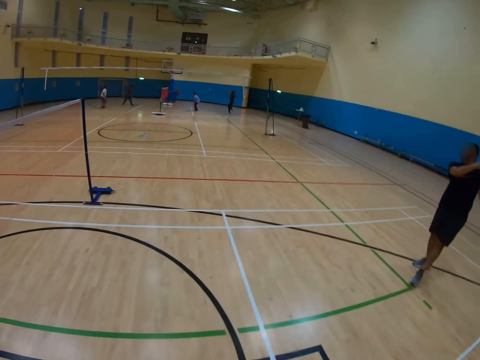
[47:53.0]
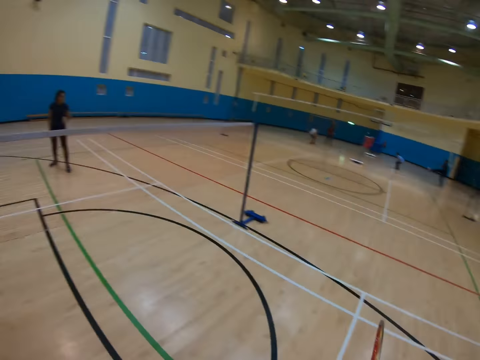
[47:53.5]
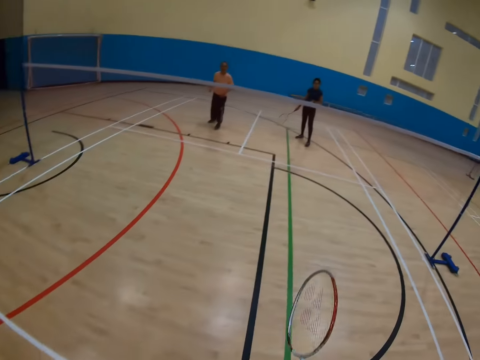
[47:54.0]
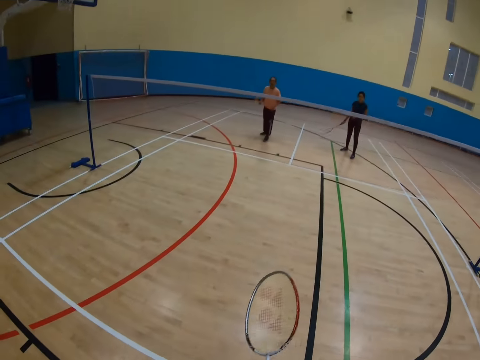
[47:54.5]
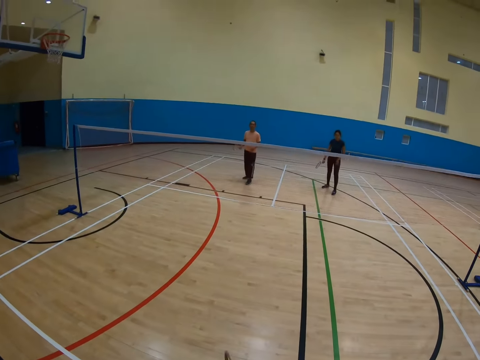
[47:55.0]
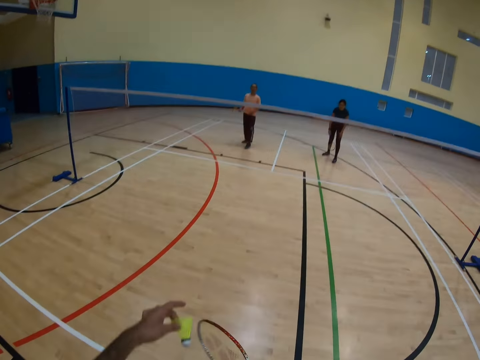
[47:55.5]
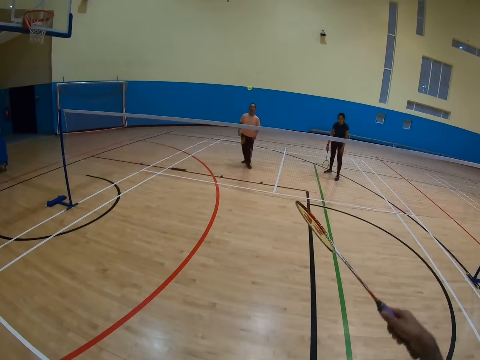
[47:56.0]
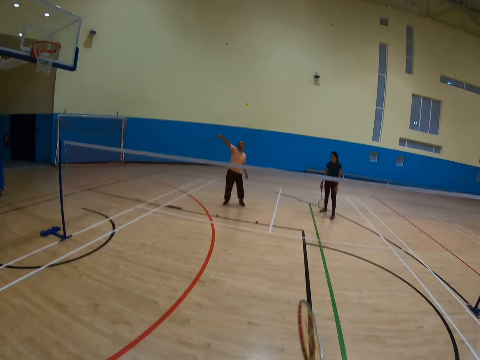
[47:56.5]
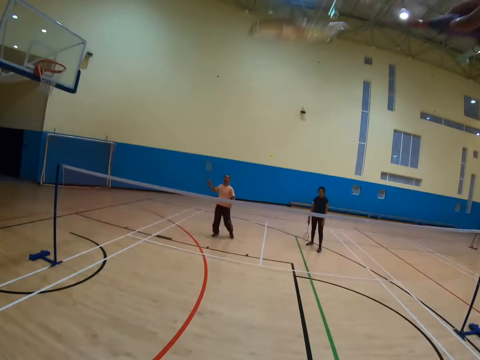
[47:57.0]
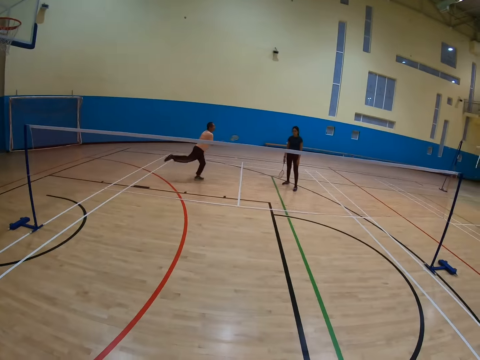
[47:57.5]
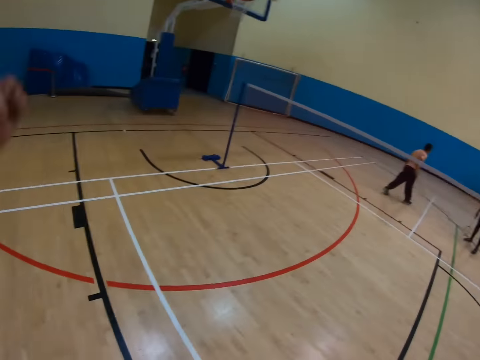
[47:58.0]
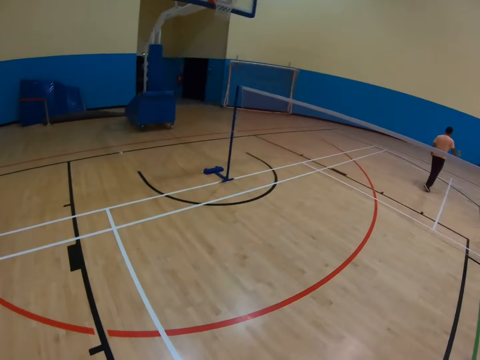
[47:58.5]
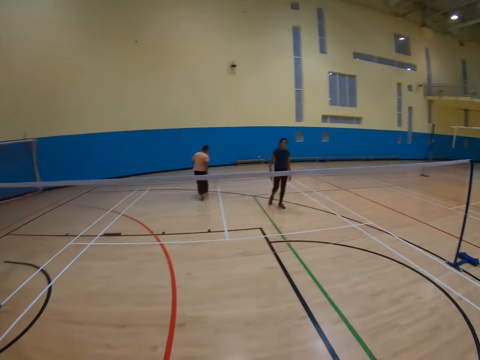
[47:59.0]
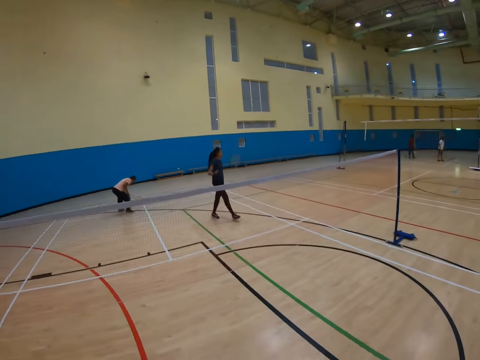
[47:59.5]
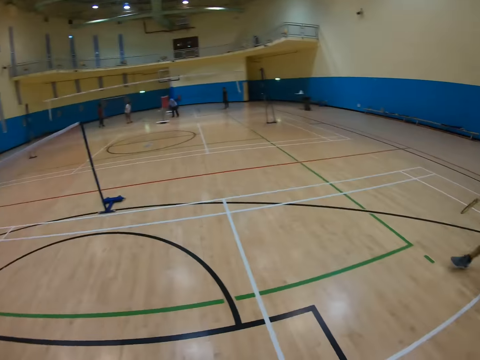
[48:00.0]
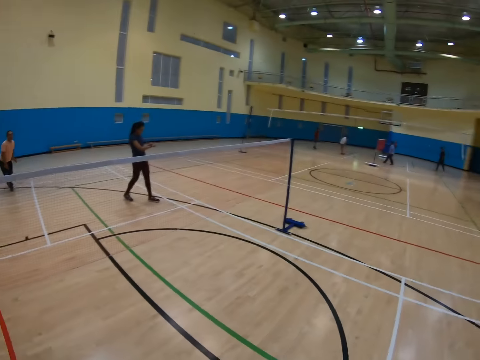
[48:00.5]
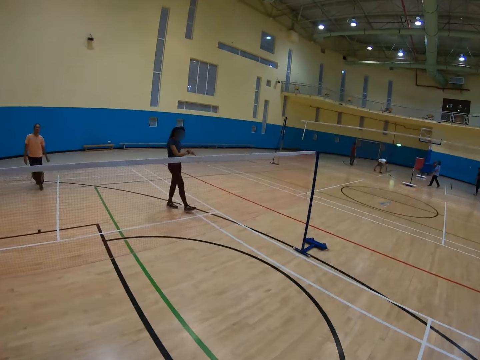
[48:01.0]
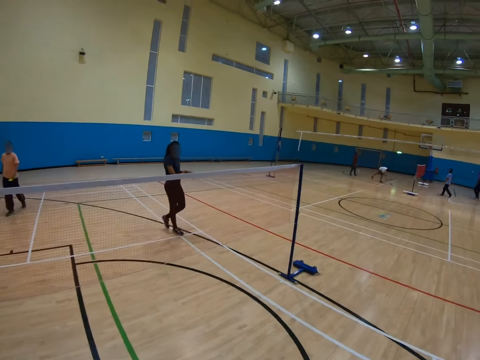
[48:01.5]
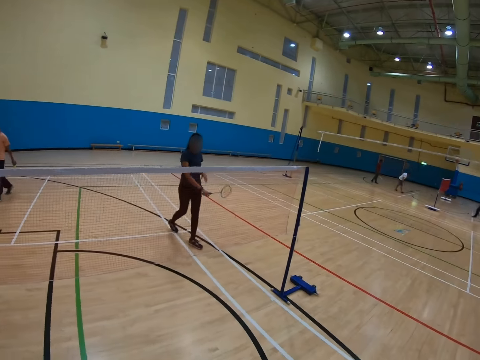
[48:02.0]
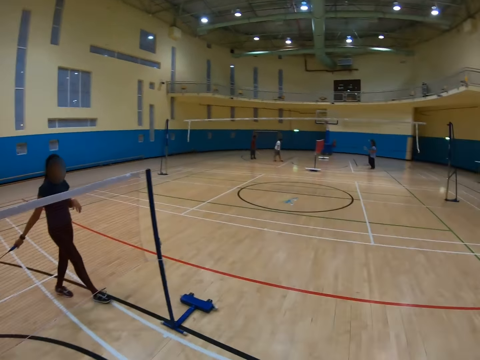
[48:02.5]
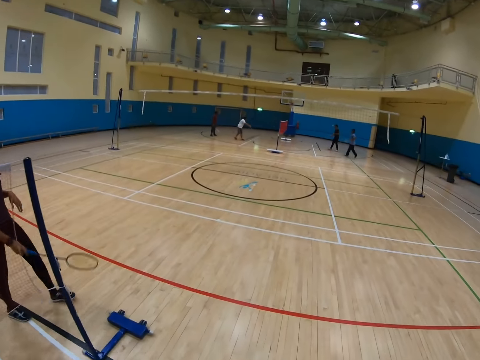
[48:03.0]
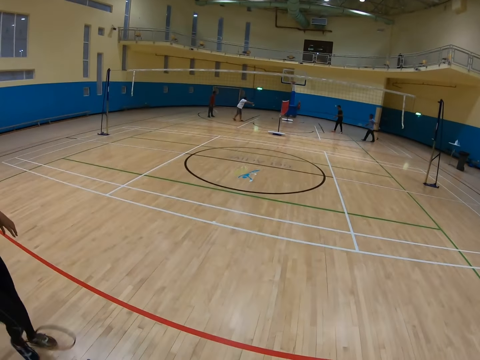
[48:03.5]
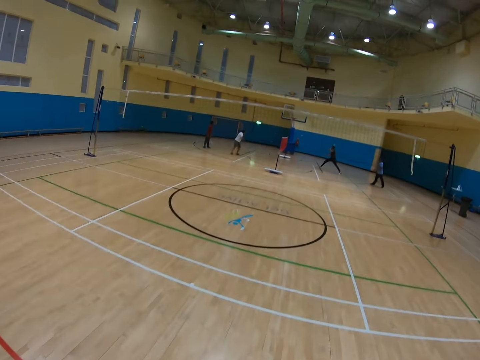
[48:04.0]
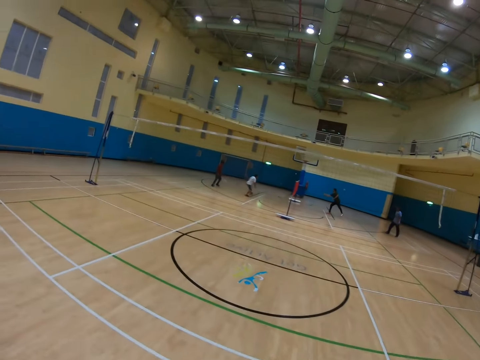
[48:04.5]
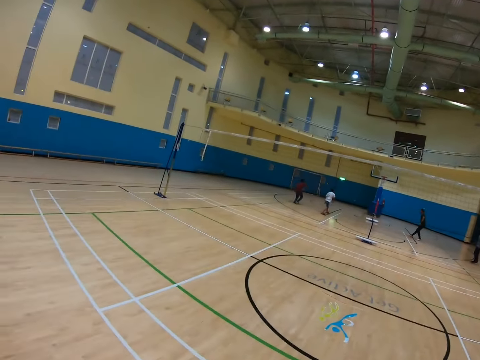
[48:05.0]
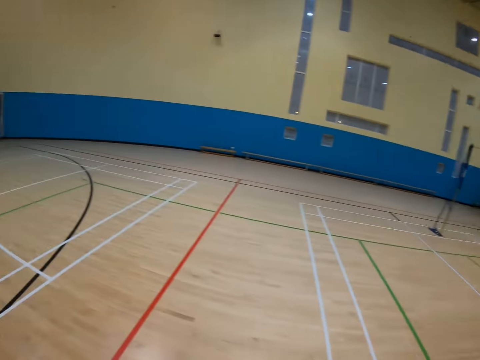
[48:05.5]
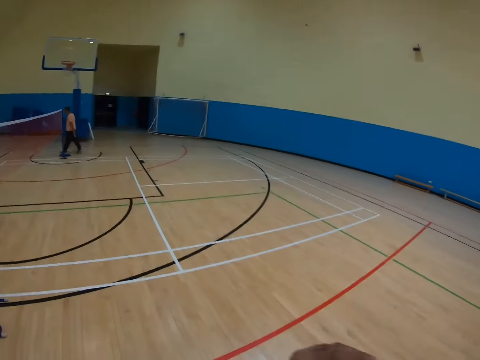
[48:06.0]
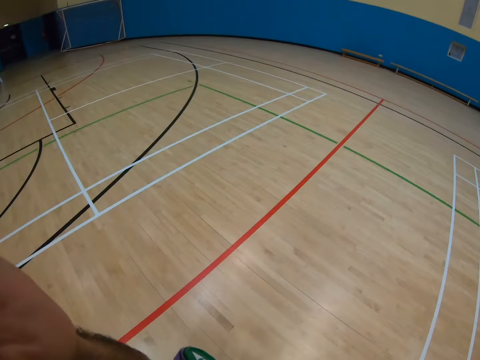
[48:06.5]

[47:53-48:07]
A man holds a racket. The camera wearer turns around and hits a shuttlecock with a racket. Another man turns to the side. The camera wearer turns around. A third man walks around. The camera wearer walks around.

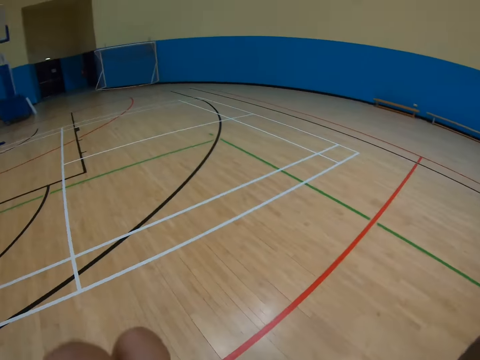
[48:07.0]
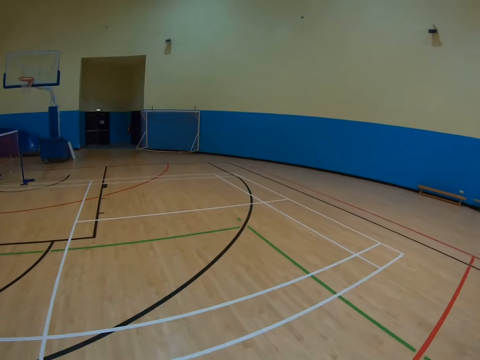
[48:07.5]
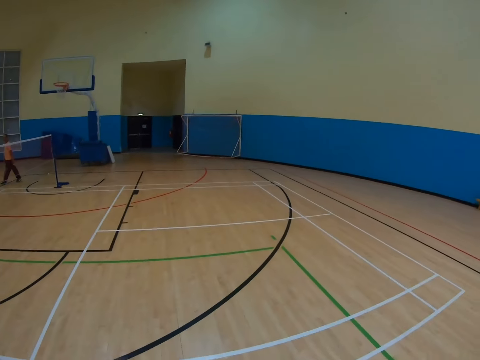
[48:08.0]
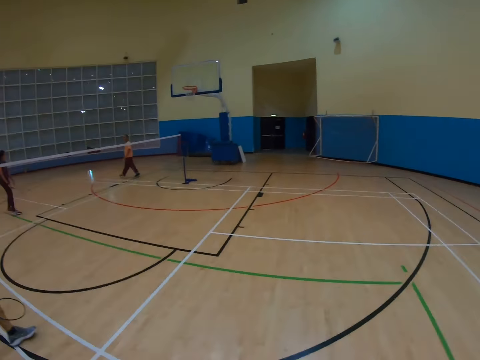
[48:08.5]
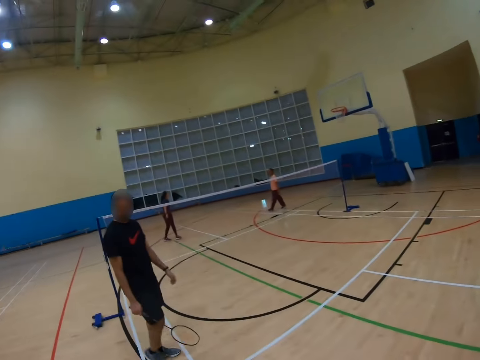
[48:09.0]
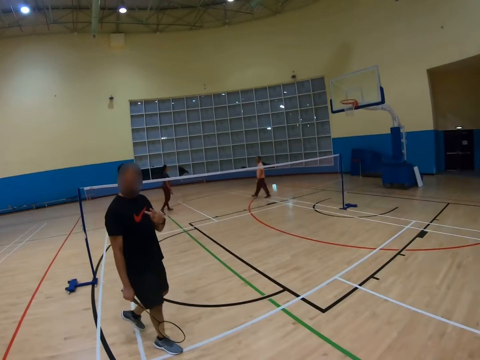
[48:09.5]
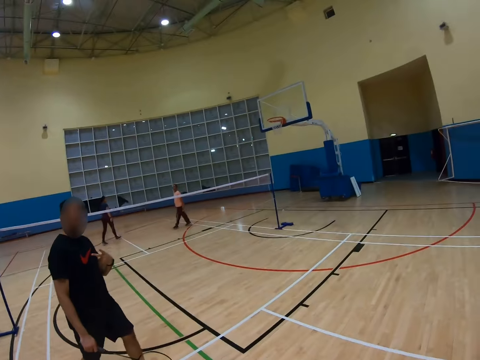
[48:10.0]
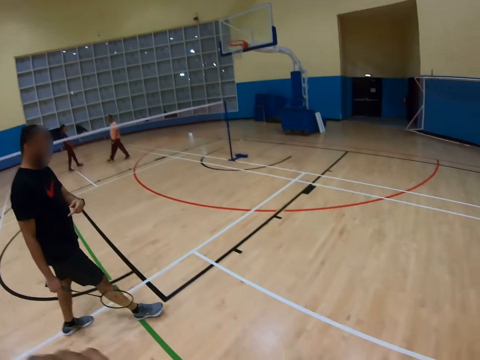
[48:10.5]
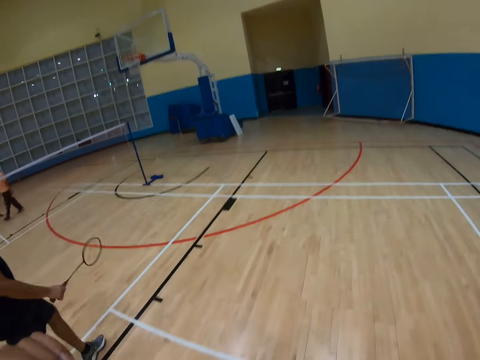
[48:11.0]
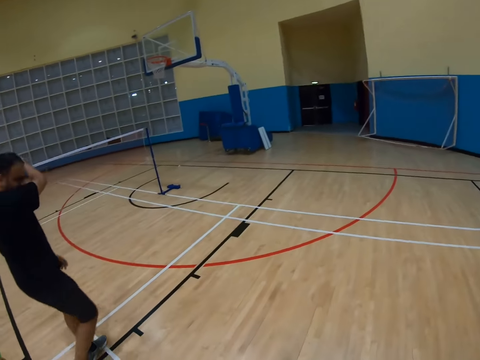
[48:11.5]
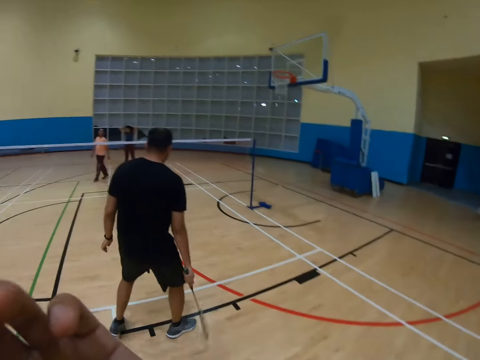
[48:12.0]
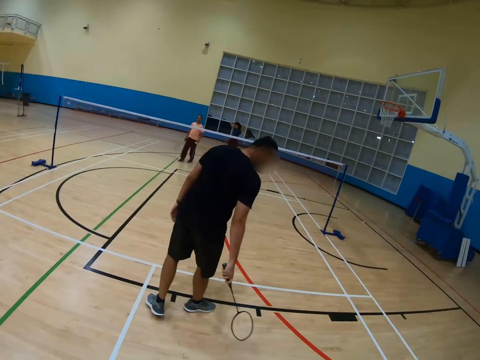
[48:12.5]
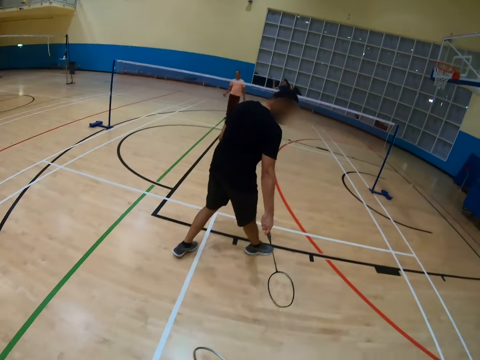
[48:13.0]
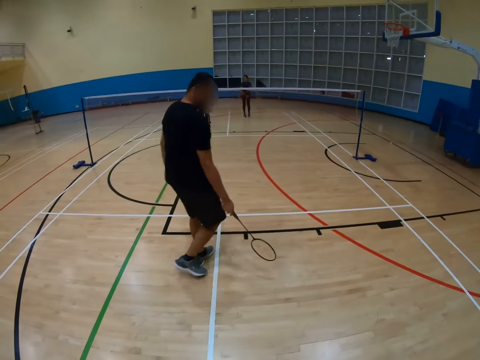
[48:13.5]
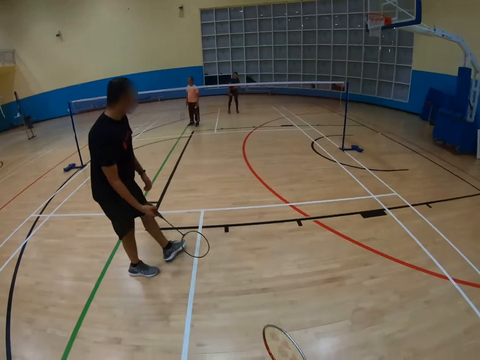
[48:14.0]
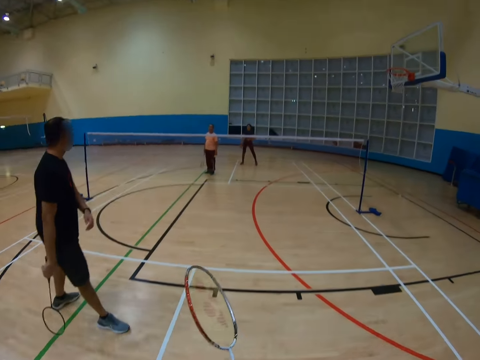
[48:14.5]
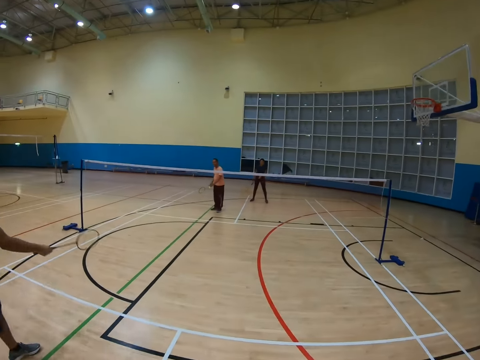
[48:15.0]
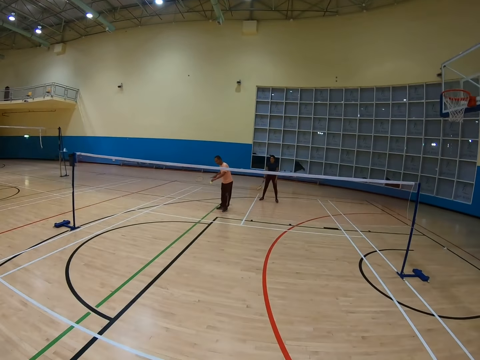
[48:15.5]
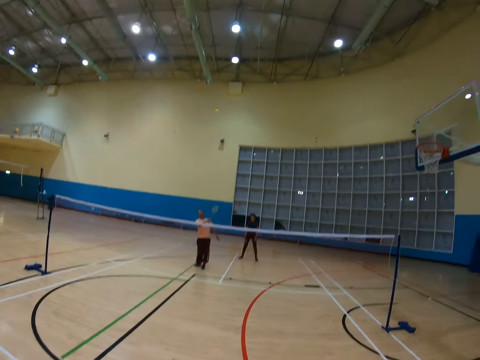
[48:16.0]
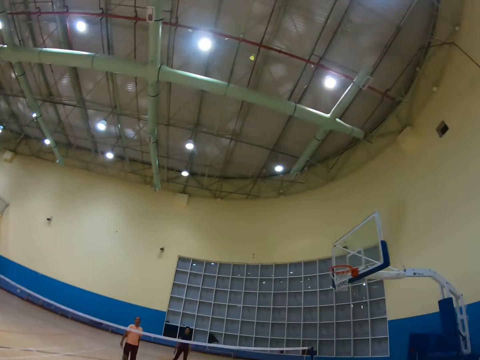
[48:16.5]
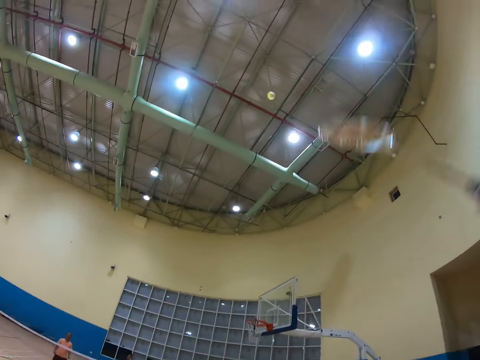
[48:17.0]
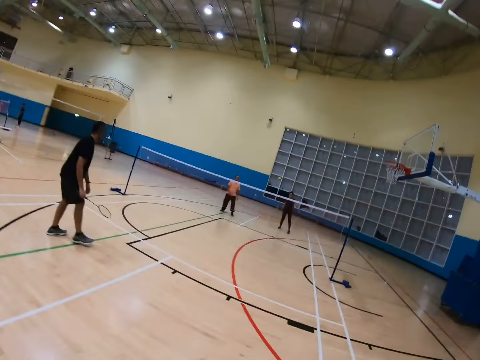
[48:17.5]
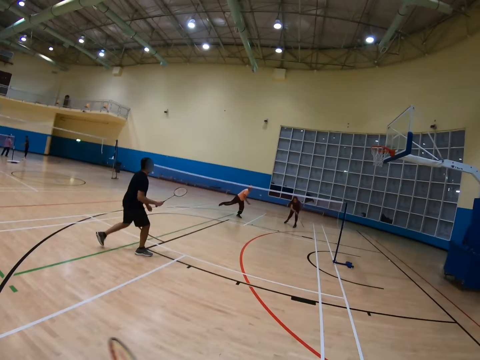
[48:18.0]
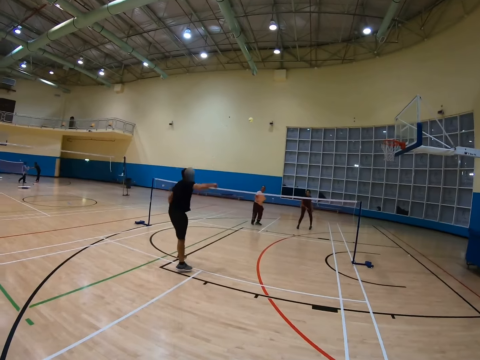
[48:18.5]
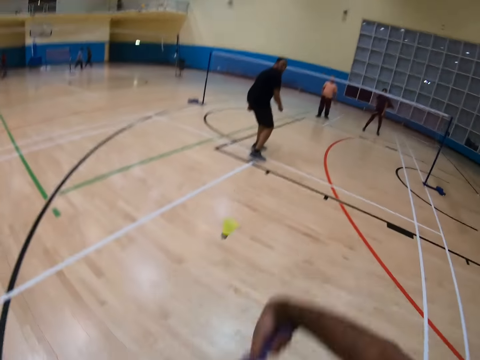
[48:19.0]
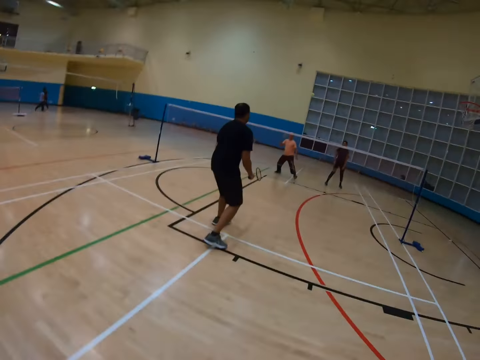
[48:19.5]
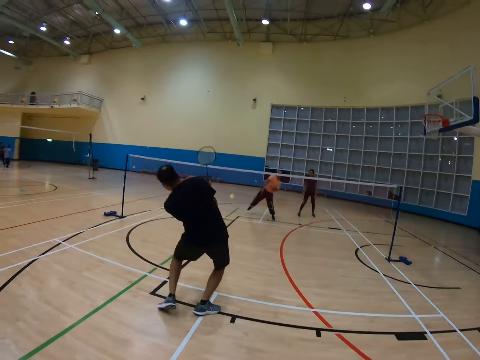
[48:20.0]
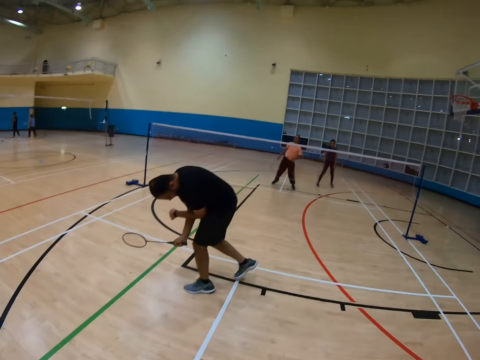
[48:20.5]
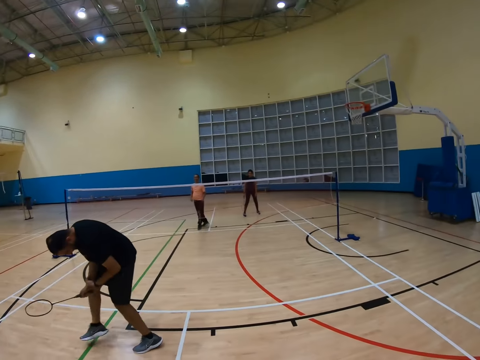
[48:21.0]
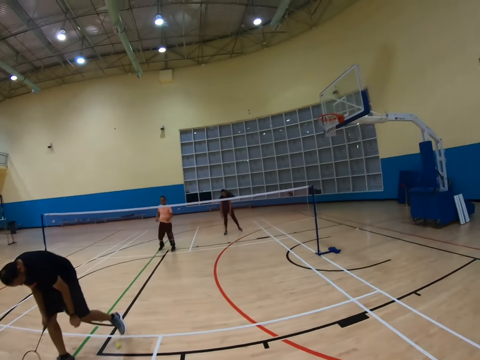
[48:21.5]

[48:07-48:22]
The camera wearer turns around. A man walks around. The camera wearer walks around. Another man holds a racket. The camera wearer walks around. A third man hits a shuttlecock with the racket. The camera wearer turns around. They hit the shuttlecock with the racket. They play badminton. The second man holds the racket. The first man bends down.
